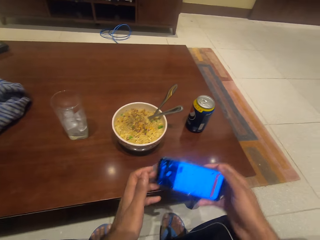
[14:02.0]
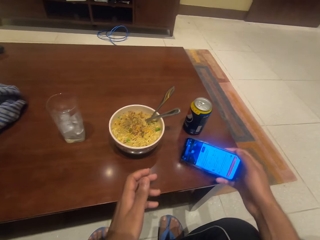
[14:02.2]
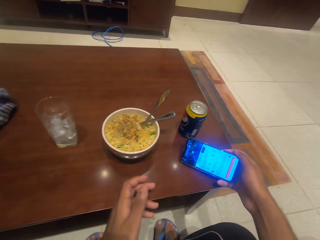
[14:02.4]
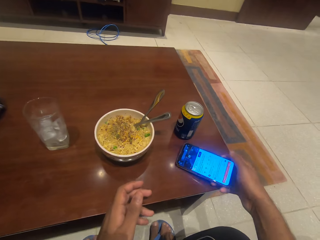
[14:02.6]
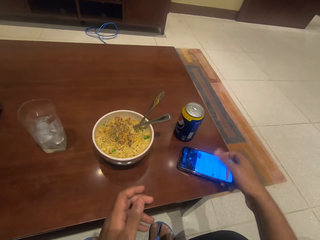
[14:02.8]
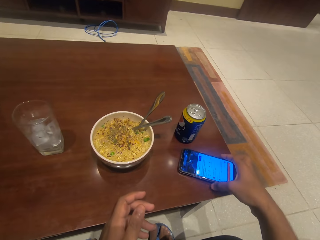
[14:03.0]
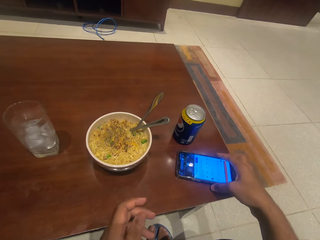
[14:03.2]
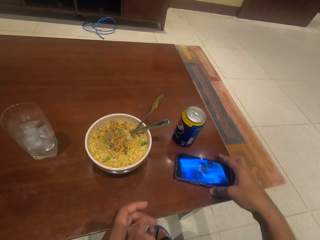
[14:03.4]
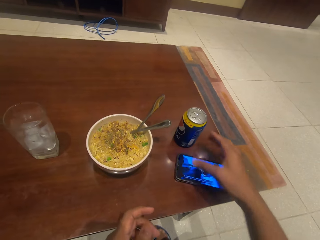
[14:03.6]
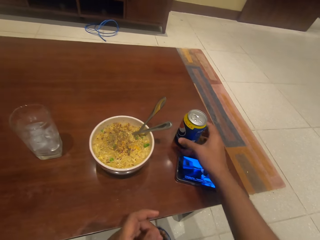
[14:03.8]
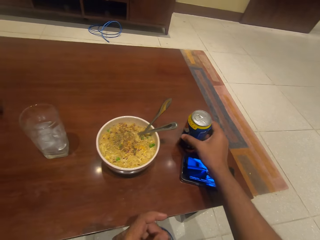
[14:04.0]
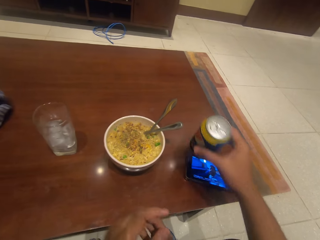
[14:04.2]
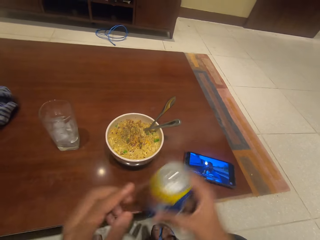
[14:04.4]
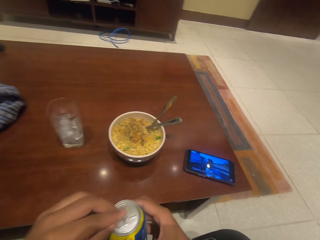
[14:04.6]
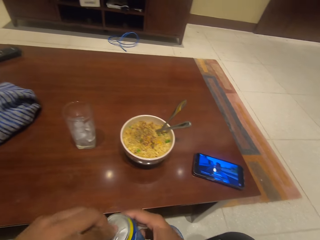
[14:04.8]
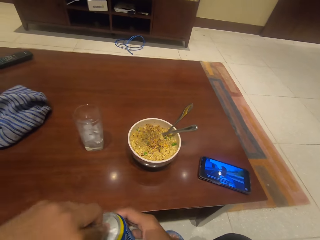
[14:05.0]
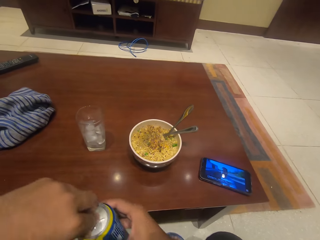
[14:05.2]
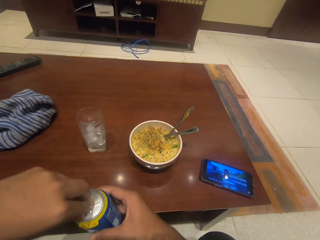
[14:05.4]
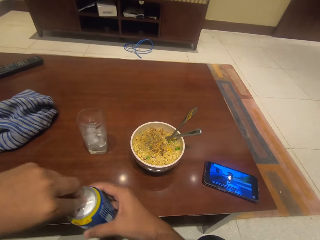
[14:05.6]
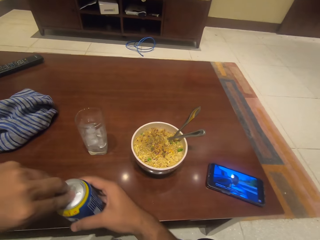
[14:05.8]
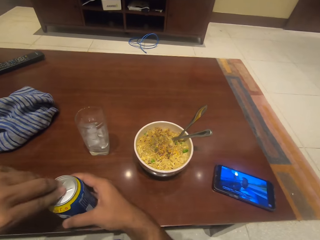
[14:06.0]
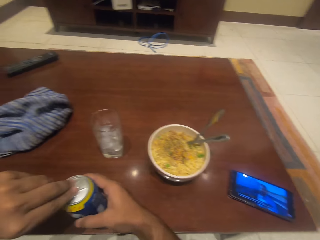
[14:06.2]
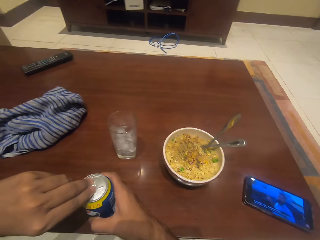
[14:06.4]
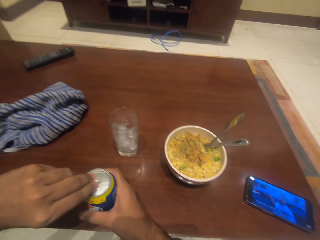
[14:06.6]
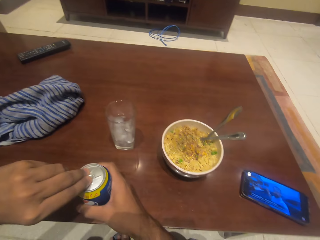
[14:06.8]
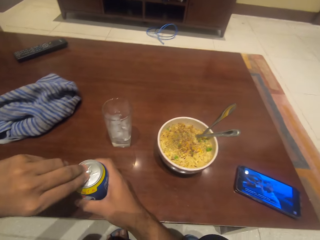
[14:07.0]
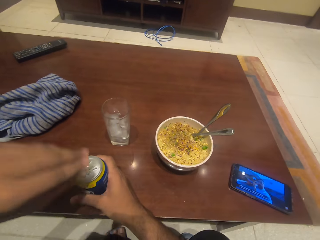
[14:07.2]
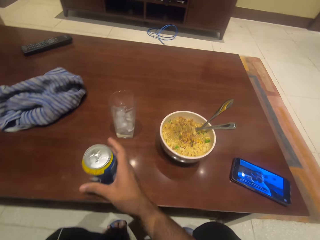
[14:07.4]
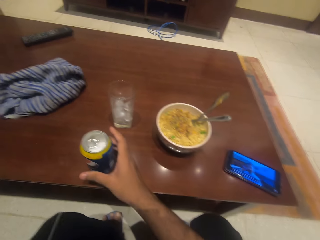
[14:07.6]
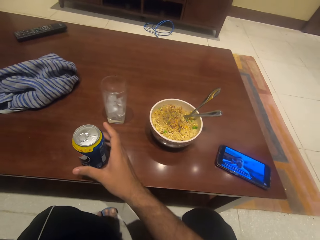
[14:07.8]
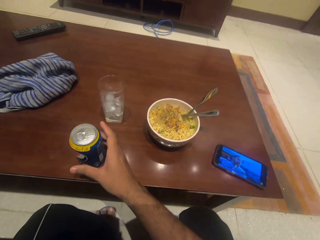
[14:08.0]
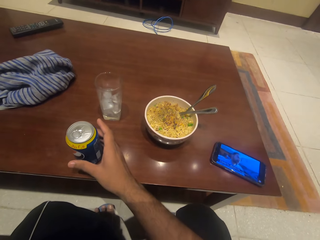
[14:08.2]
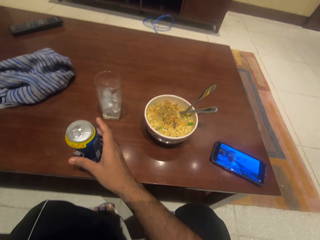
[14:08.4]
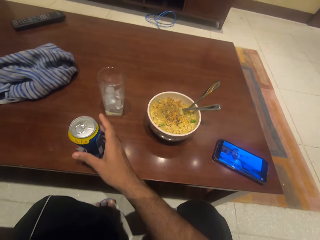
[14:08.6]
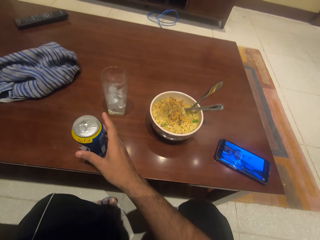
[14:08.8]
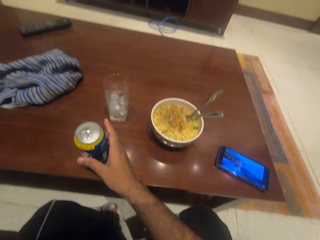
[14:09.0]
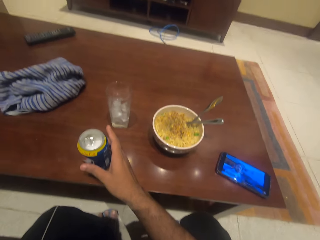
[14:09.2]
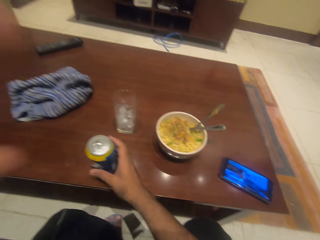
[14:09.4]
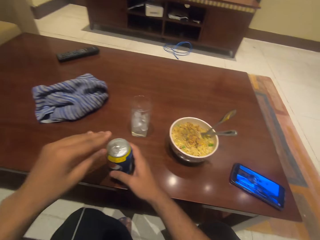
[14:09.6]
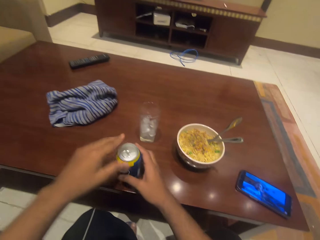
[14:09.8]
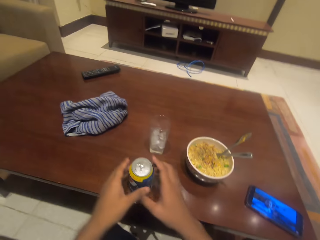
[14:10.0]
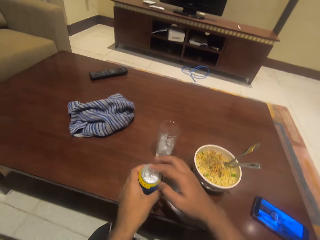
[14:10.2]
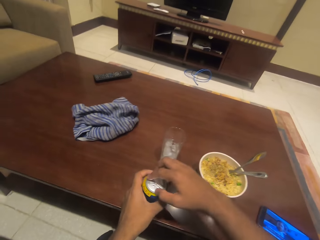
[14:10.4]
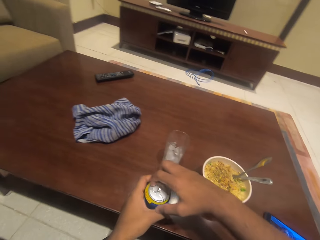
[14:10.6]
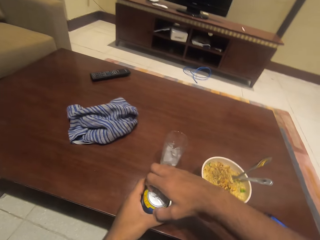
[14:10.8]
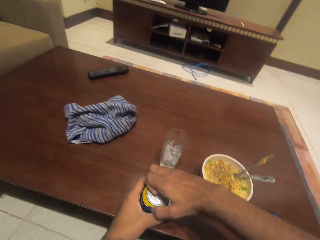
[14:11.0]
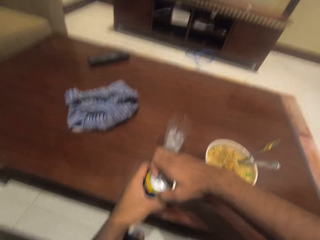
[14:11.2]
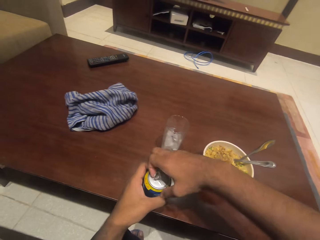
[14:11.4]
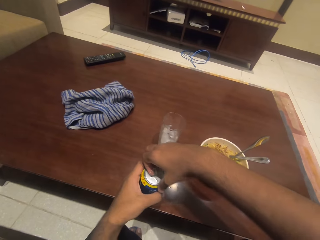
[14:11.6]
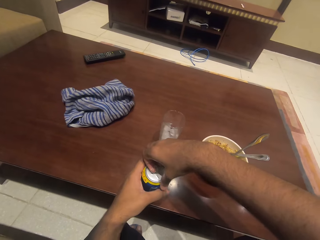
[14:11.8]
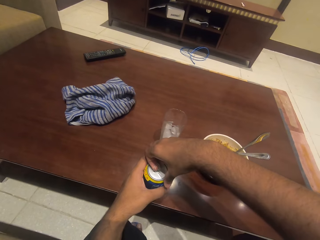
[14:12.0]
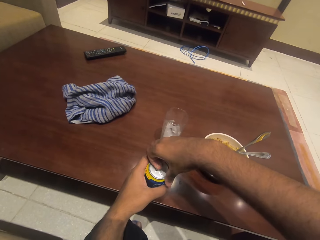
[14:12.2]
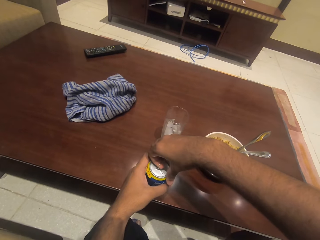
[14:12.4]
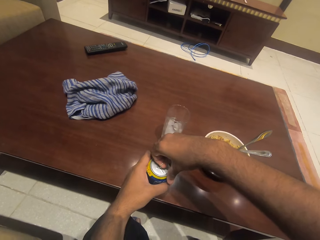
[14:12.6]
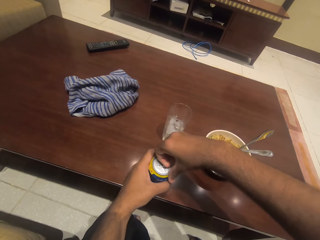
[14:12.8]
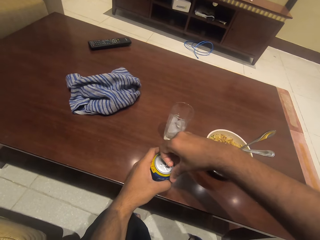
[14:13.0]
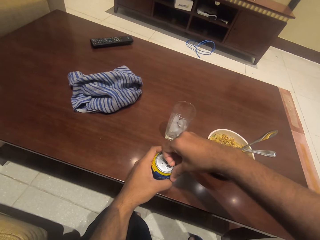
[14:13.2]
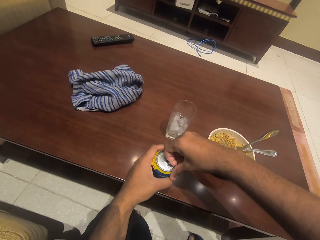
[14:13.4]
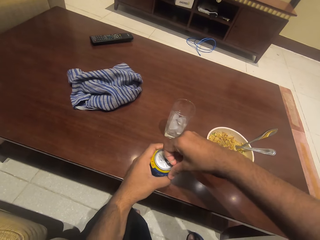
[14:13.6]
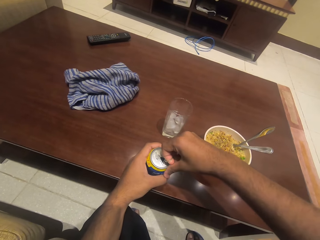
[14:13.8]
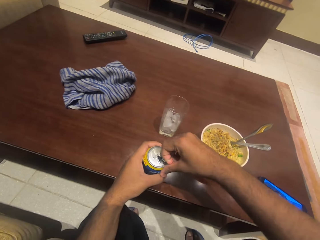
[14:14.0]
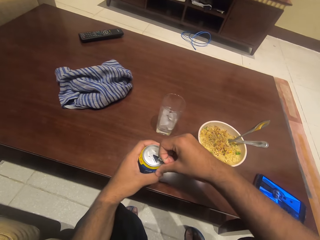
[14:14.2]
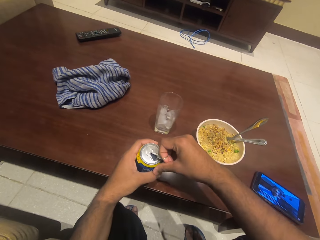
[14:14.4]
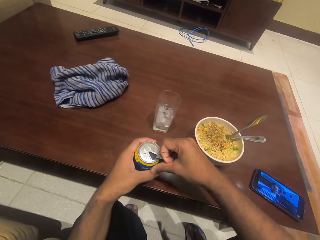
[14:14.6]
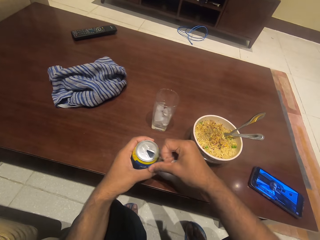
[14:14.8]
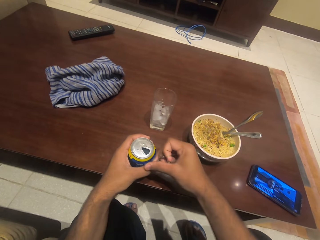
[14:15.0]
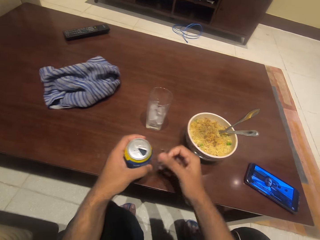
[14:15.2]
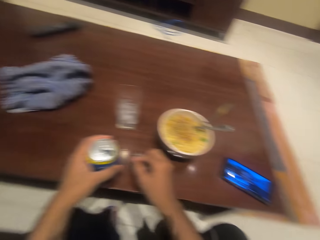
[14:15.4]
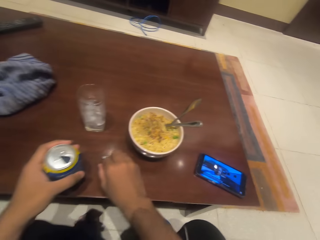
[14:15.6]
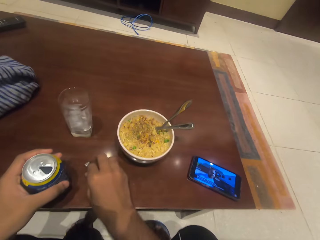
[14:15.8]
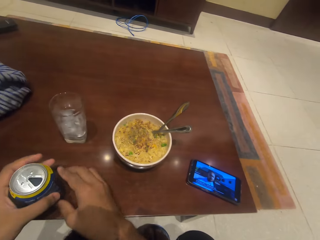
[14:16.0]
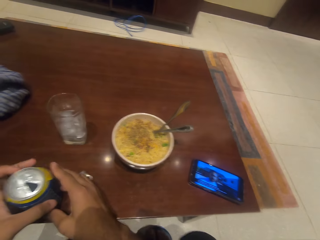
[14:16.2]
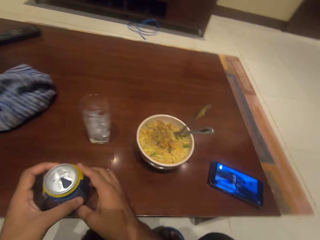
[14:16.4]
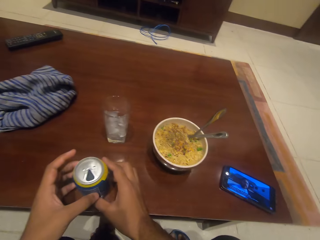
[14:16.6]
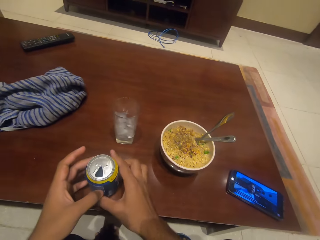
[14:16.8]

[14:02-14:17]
The camera wearer puts the phone on the table. They take the drink or soda can from the table. They open the soda can. They open the drink.

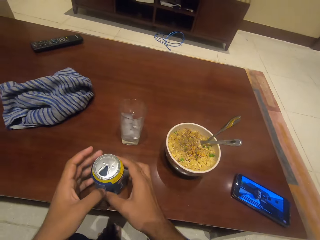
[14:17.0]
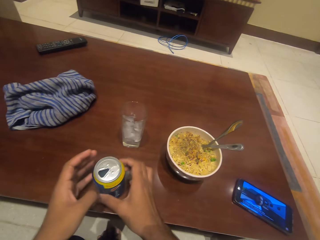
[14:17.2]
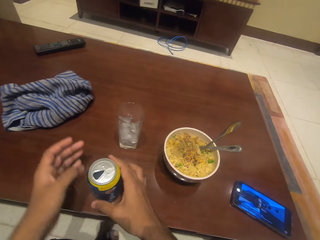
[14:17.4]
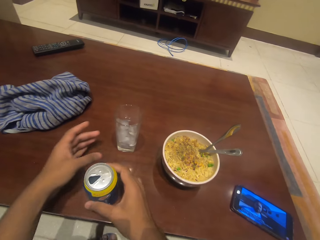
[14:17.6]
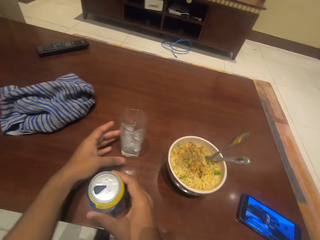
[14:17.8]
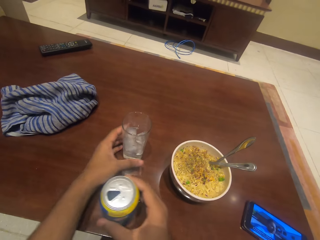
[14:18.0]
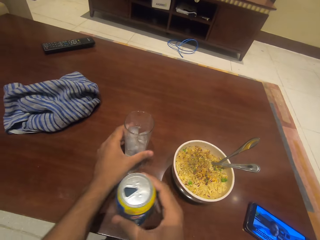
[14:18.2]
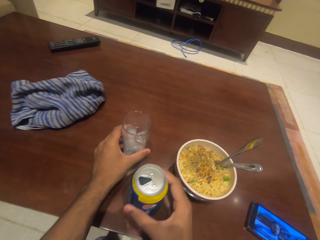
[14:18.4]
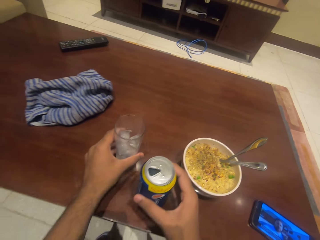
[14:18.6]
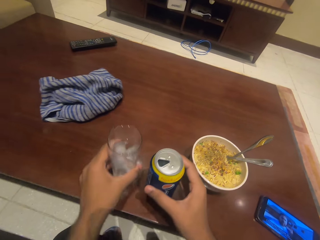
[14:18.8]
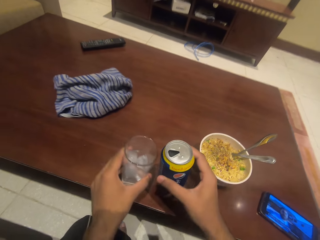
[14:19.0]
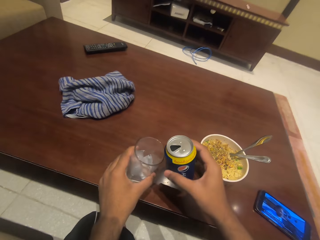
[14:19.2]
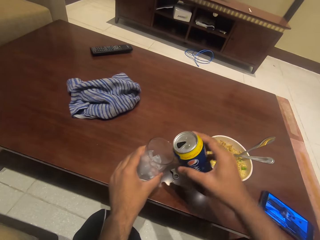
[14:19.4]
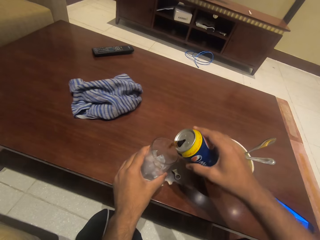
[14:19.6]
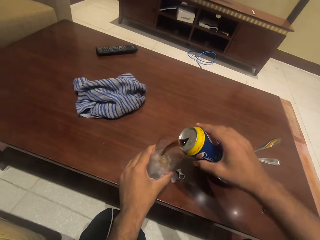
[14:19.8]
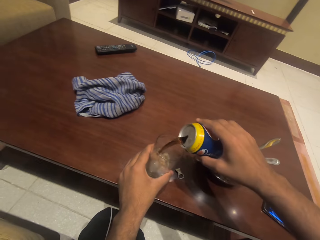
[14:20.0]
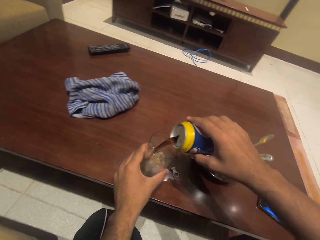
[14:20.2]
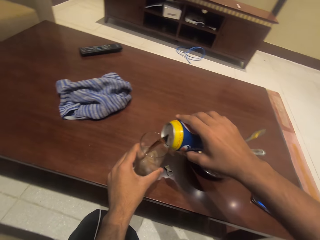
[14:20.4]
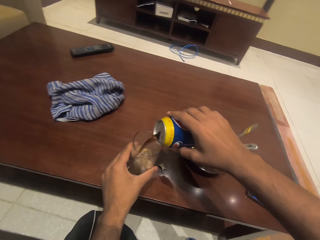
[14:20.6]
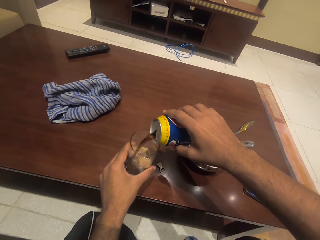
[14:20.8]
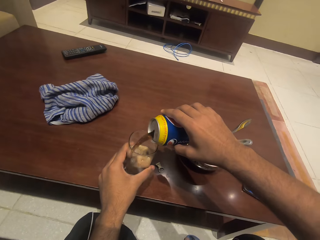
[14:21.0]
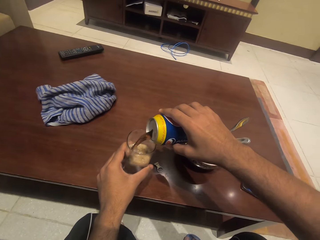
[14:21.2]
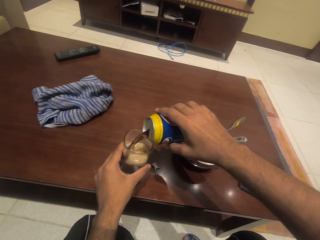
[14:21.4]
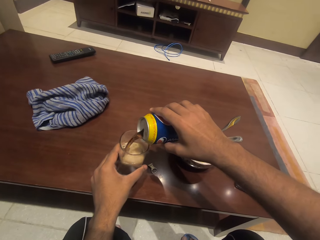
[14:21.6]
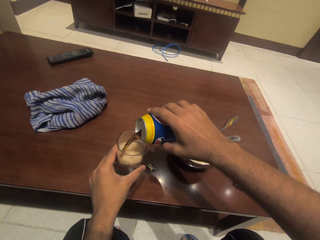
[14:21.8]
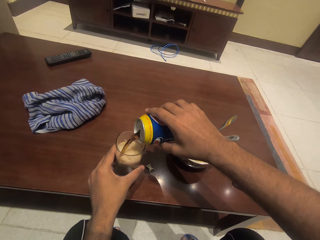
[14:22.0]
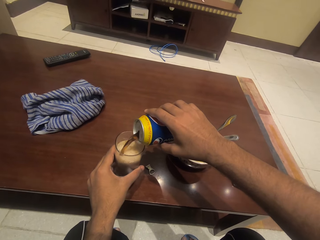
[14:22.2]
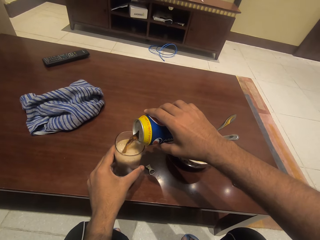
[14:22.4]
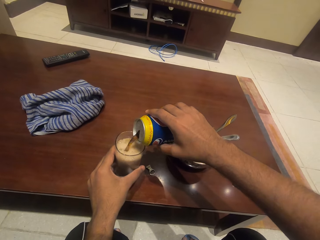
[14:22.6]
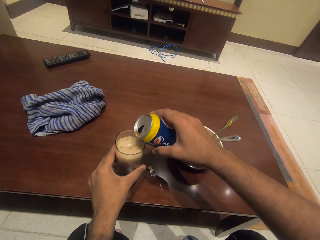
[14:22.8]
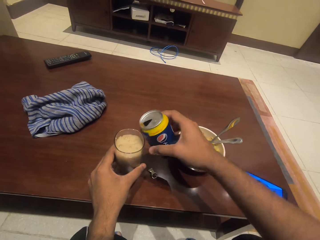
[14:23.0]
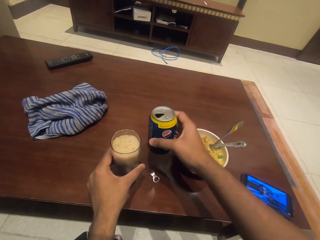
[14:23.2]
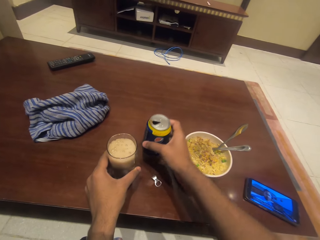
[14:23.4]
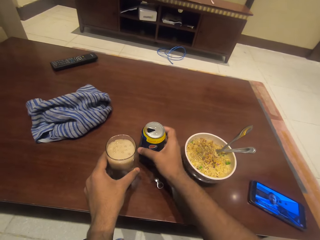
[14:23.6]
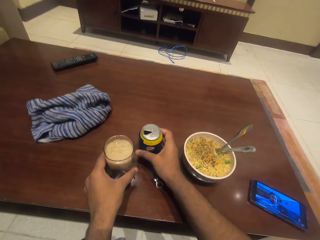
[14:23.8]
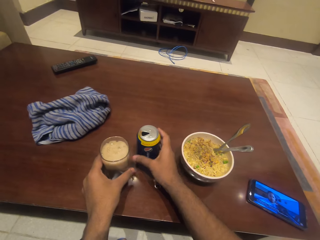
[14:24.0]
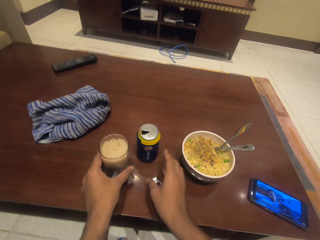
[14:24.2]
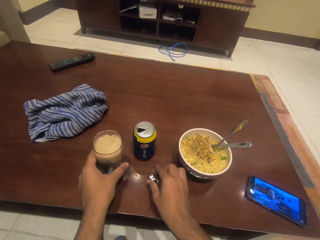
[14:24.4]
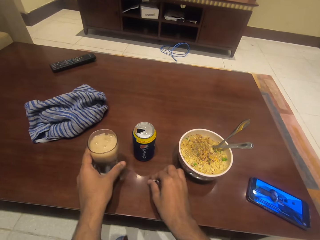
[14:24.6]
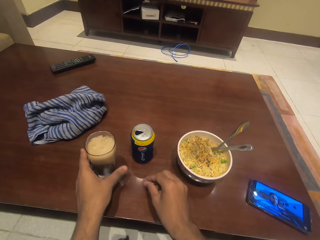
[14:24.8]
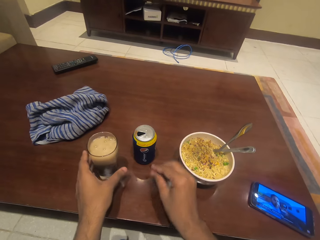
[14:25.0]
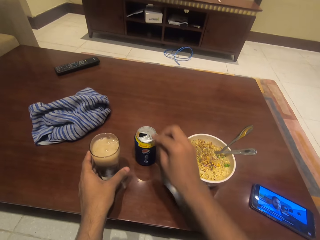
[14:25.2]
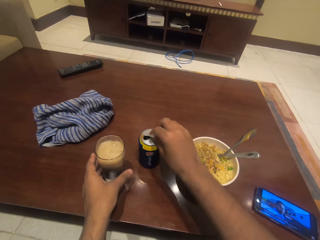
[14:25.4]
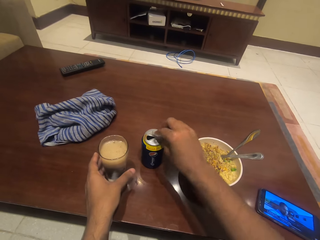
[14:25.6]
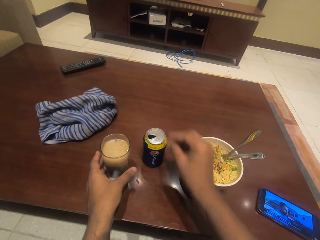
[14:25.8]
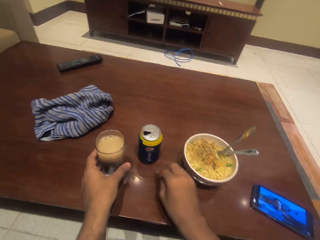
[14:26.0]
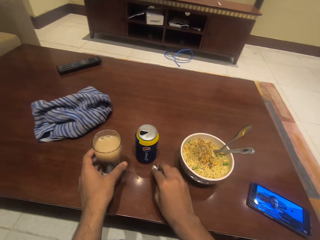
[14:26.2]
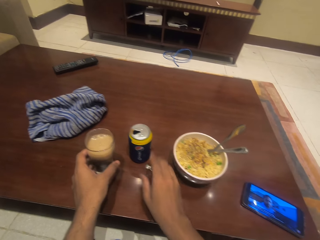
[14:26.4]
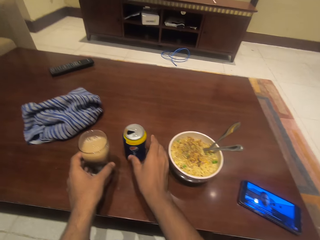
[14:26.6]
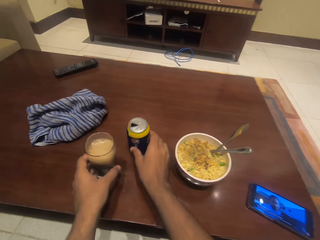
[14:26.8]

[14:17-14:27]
The camera wearer takes the glass from the table. They pour the drink in the glass. They put the drink on the table.
